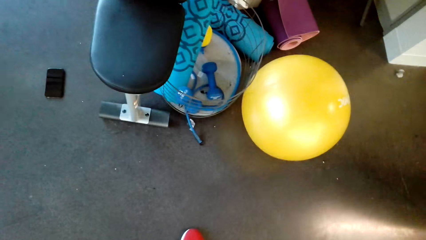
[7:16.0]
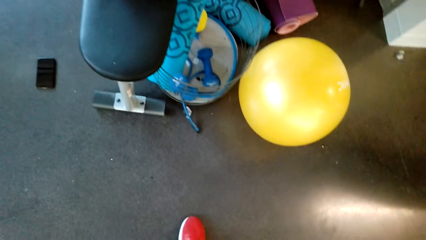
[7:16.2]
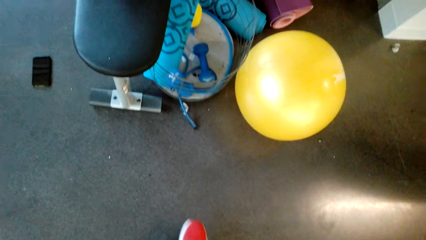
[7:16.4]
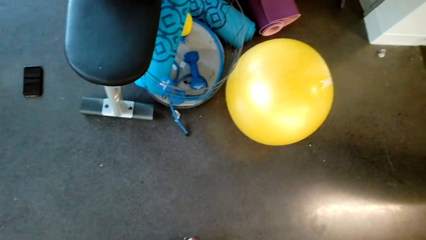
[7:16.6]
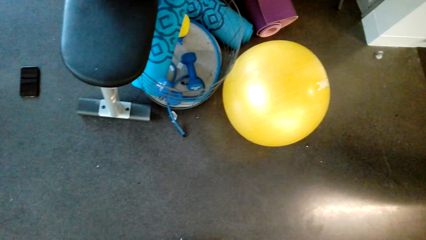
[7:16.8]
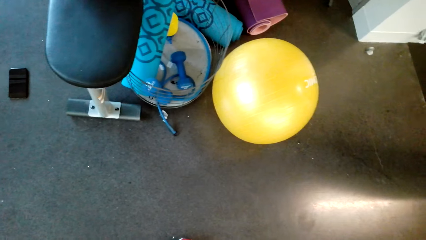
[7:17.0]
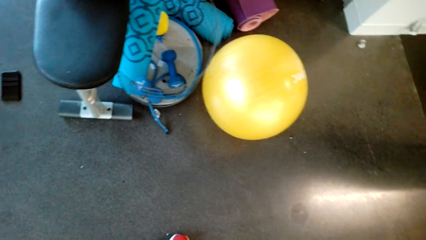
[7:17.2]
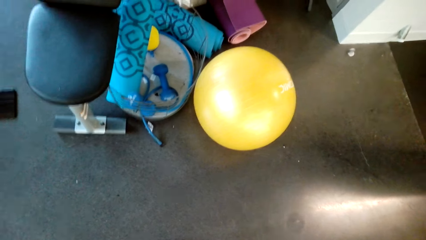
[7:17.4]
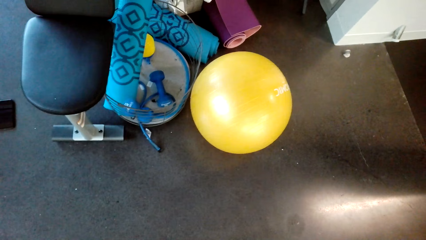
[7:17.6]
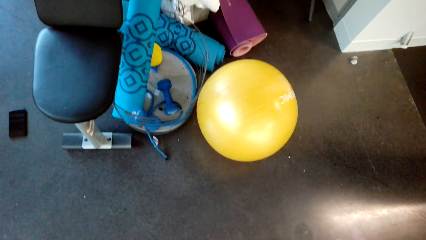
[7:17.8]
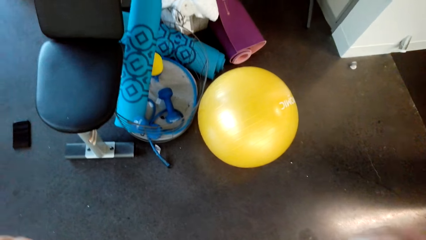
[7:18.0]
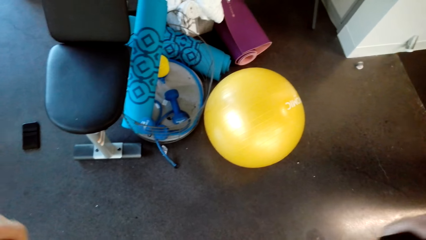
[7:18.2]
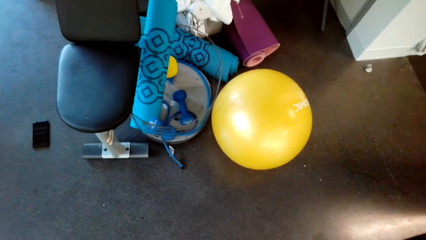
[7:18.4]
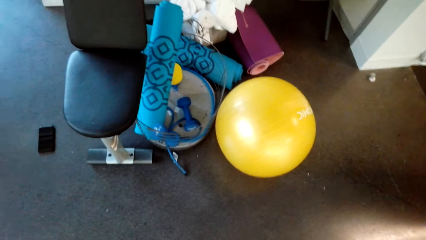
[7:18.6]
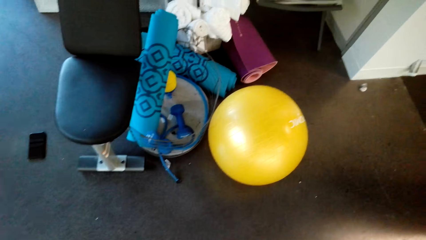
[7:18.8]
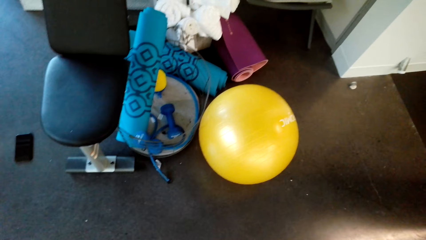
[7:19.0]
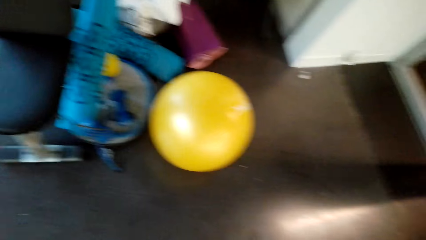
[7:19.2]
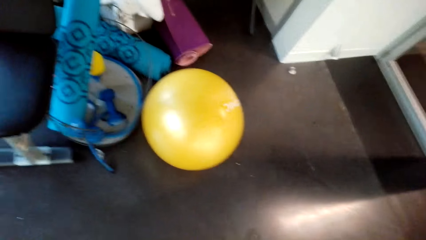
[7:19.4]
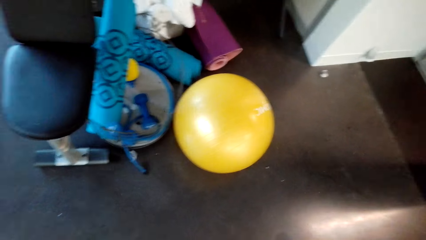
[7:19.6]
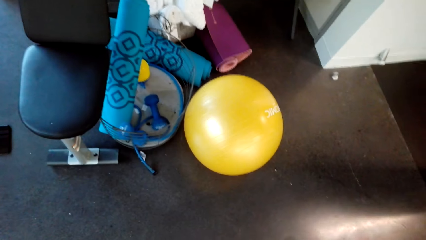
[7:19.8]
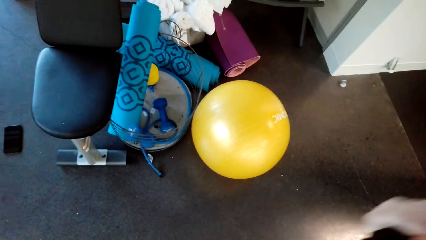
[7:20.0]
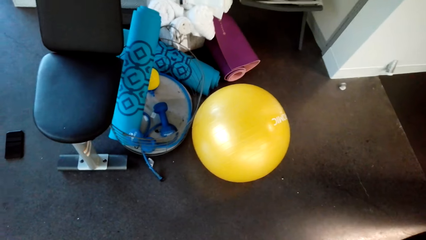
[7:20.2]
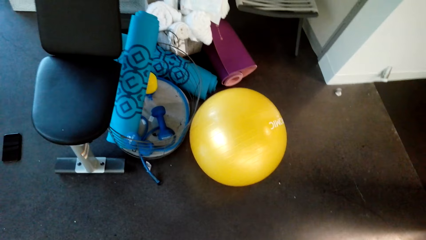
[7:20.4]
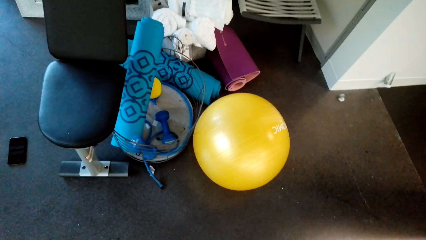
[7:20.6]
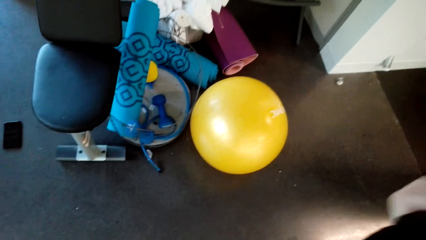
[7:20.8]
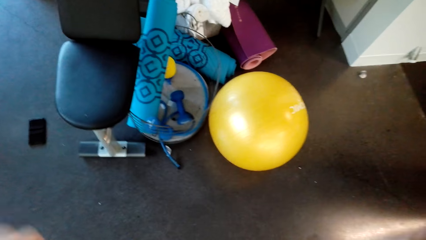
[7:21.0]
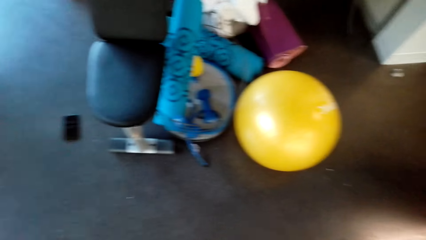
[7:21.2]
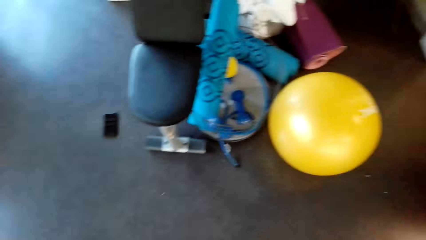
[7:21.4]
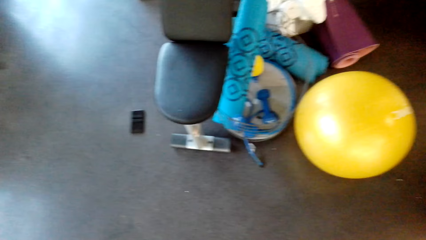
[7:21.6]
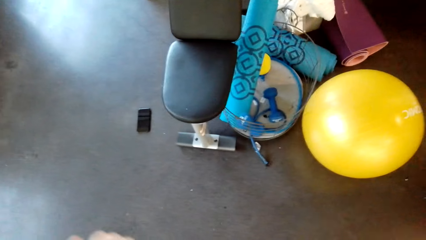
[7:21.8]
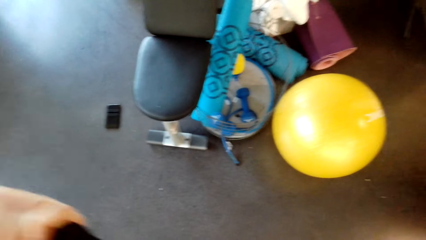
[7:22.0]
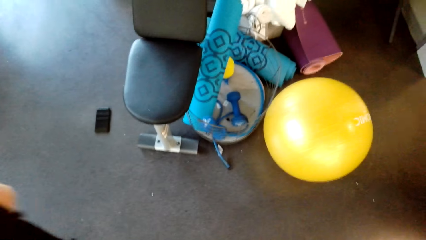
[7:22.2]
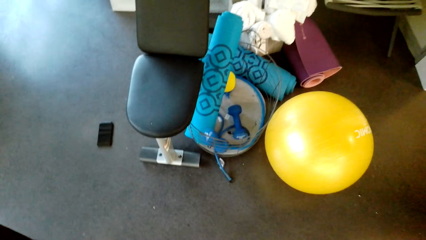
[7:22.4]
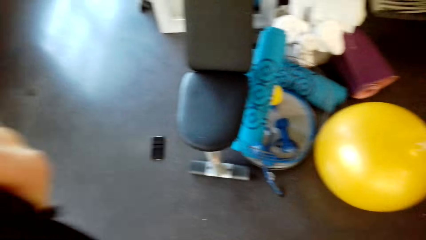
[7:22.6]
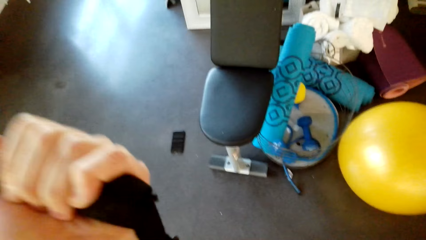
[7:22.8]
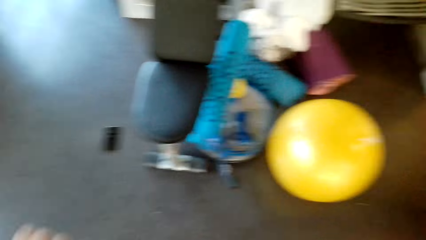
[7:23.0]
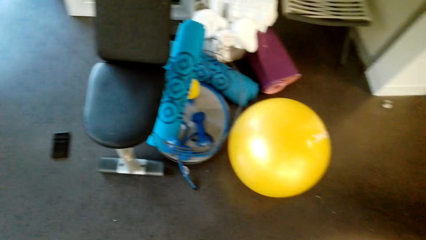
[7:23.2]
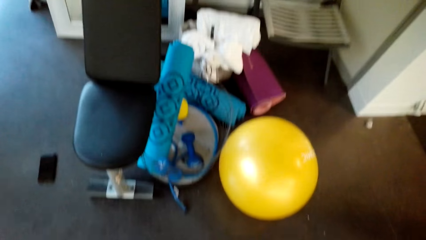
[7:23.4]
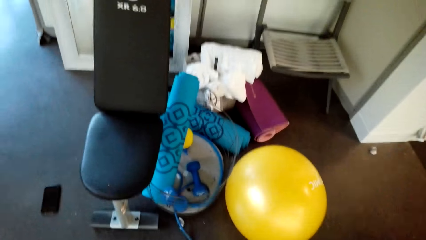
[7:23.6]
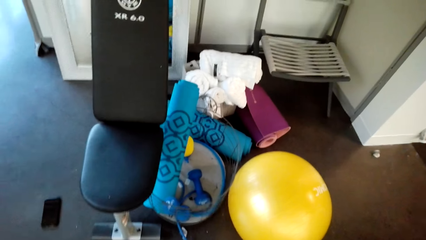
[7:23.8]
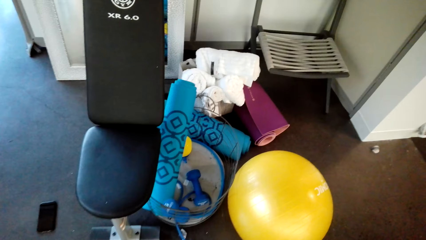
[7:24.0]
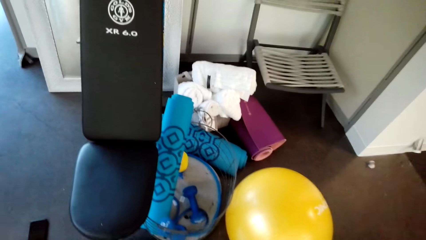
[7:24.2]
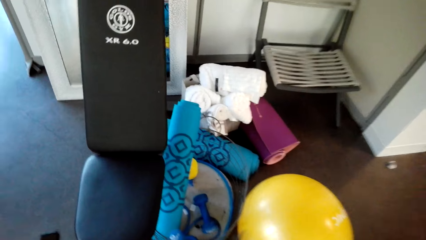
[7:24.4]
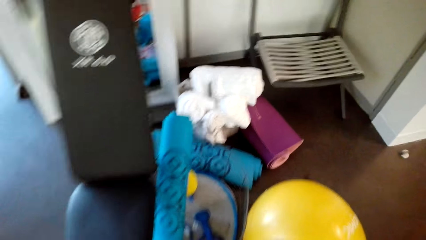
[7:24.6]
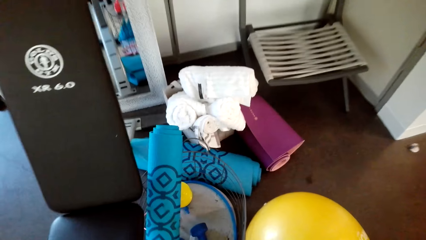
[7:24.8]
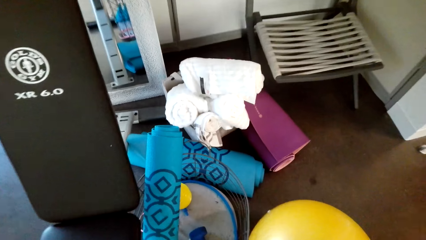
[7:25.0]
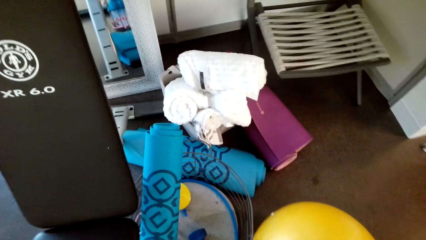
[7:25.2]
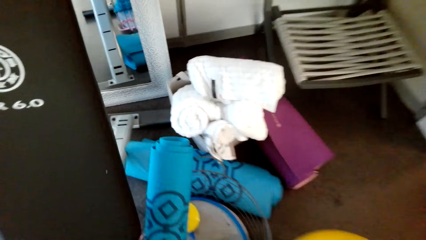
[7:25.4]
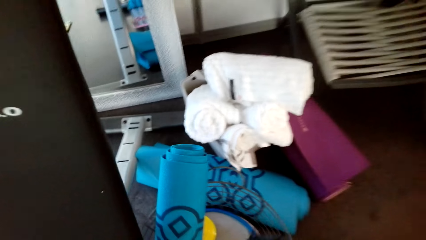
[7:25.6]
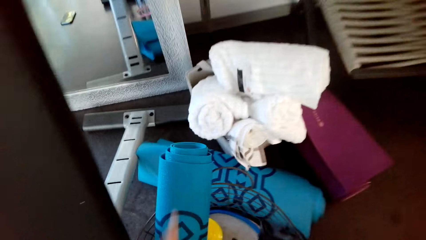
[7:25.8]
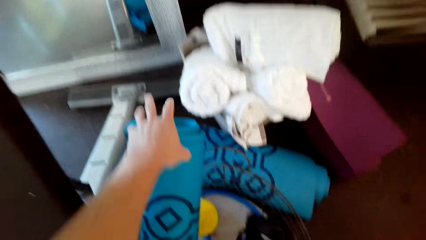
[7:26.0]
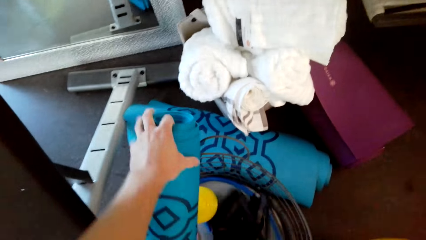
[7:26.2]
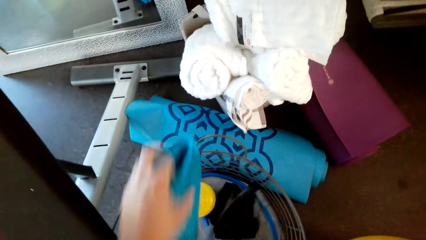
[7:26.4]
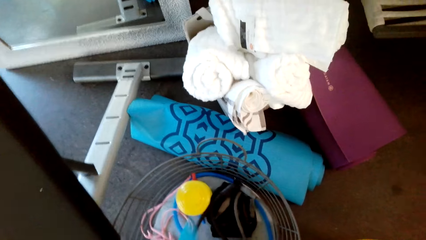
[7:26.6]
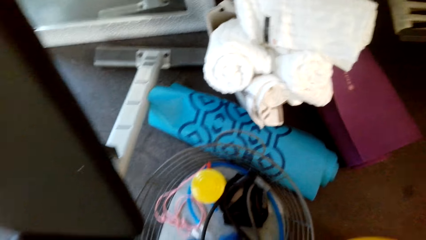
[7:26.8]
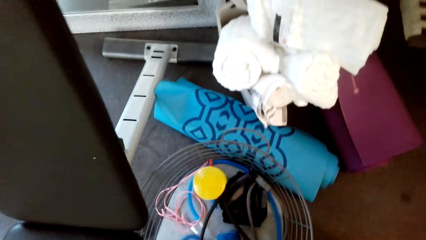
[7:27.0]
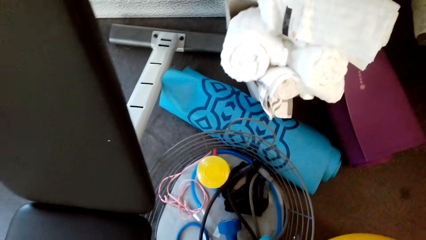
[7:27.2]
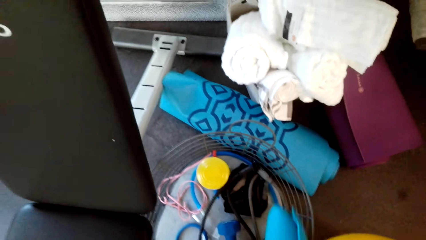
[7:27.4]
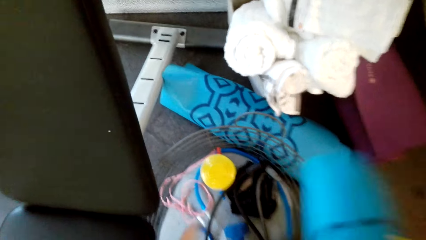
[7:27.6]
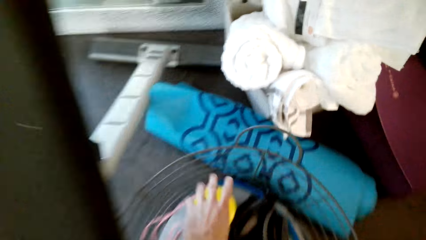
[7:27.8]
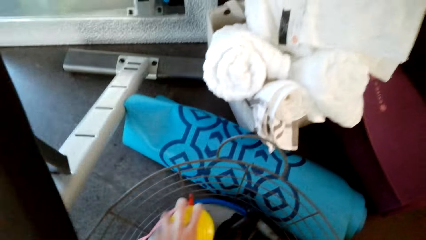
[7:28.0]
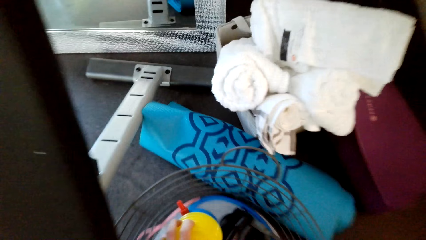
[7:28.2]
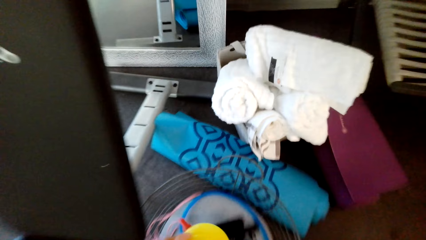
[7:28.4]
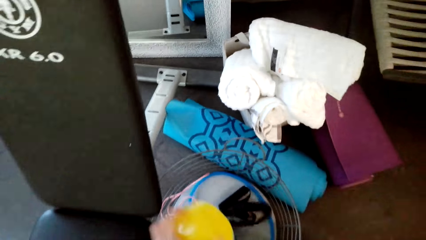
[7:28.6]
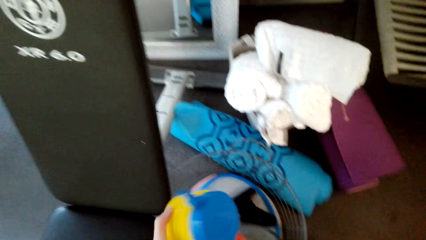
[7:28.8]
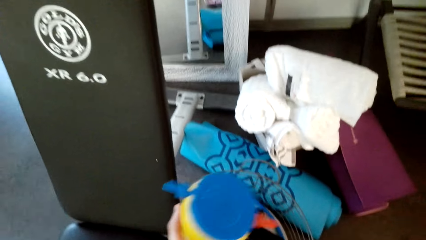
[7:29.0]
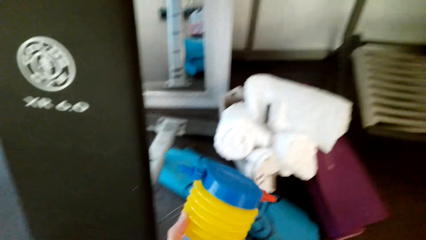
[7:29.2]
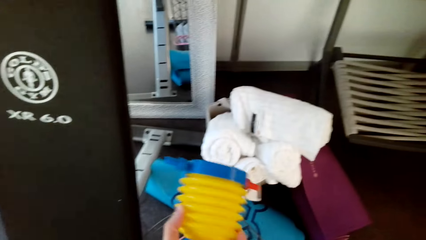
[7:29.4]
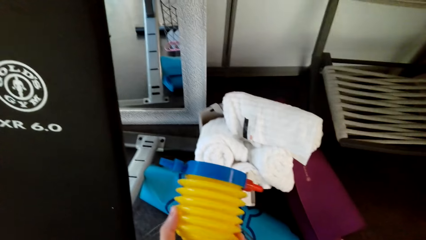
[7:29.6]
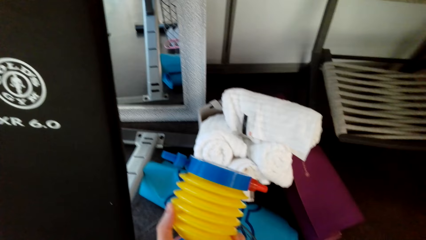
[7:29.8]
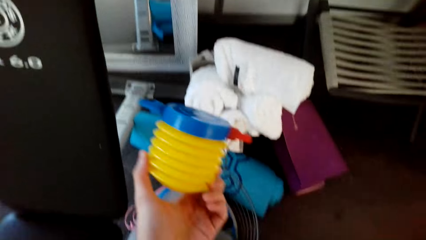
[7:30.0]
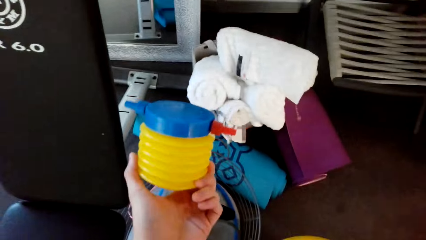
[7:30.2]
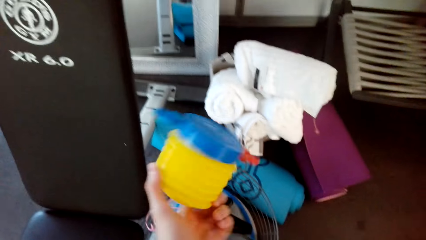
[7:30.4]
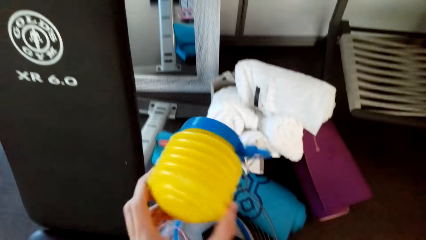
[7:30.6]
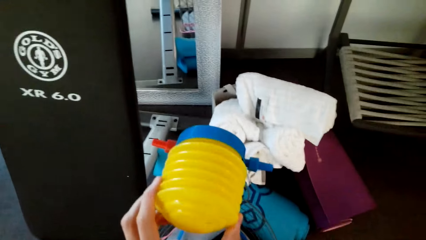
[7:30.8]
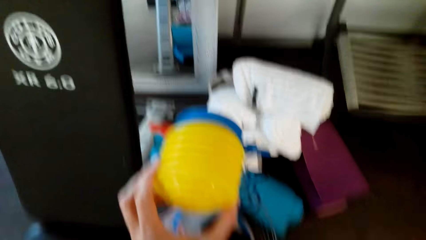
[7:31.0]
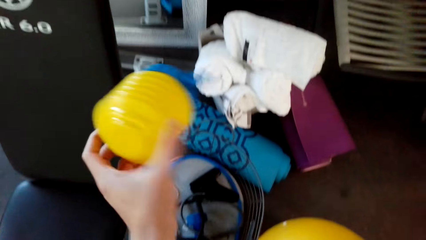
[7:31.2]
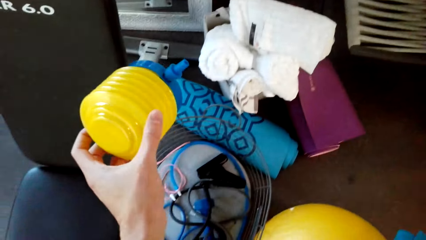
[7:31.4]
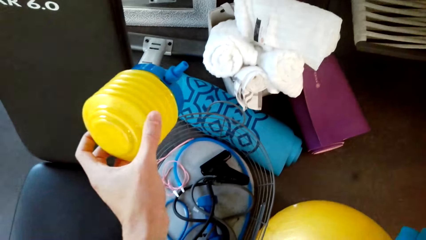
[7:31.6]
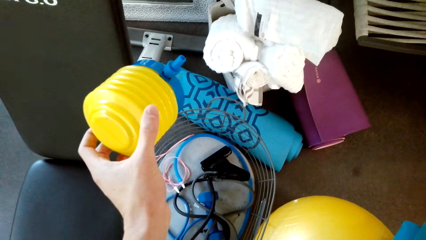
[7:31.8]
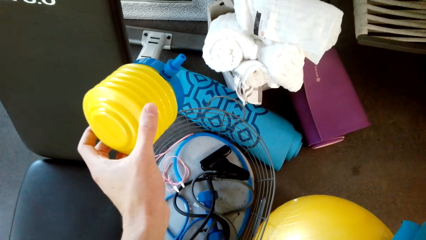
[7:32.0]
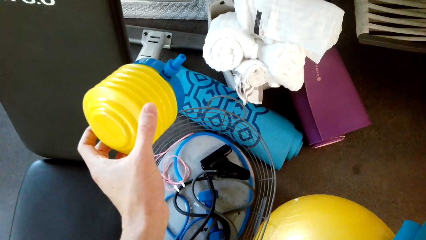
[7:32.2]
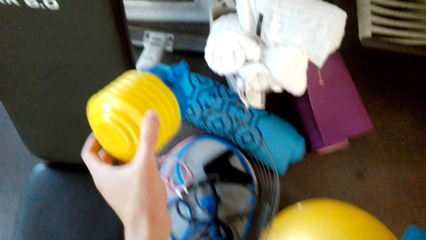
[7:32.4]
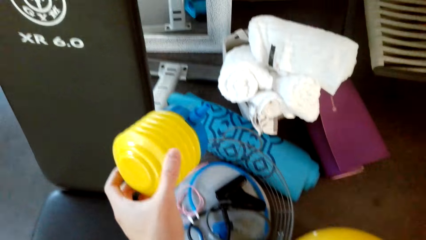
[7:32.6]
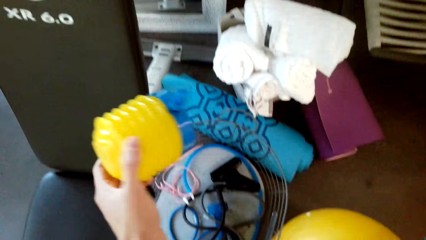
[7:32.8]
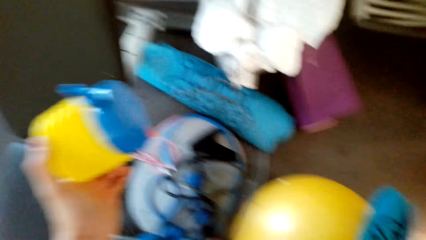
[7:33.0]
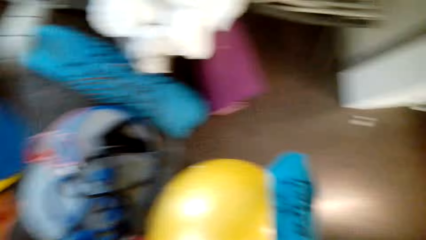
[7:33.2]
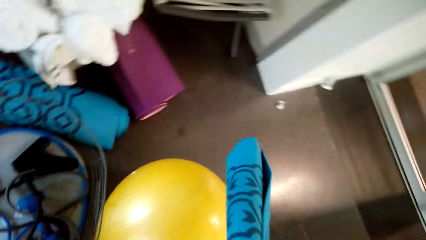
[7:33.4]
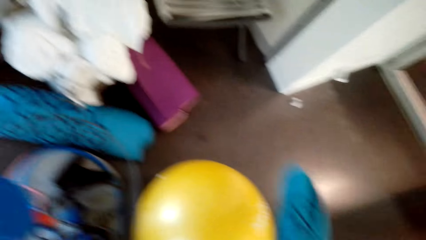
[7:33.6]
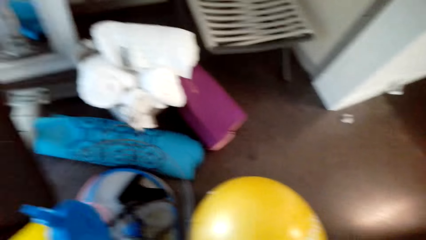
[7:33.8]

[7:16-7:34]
The camera wearer does exercises with the rope. They take a yoga mat. They take a container.
